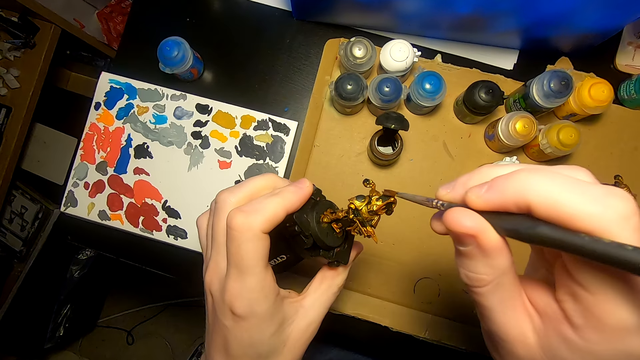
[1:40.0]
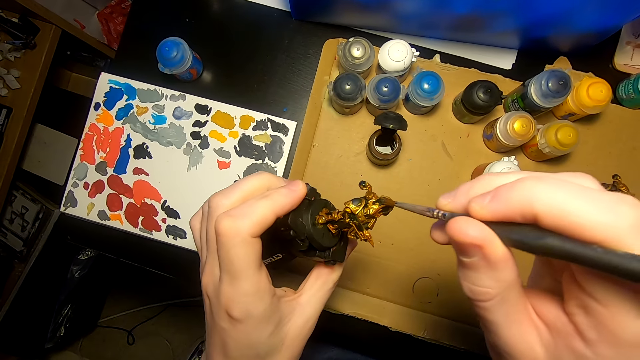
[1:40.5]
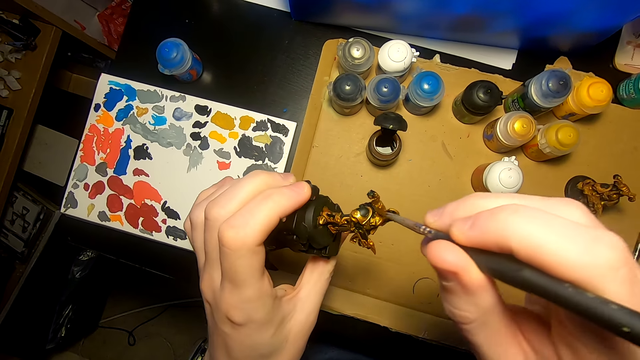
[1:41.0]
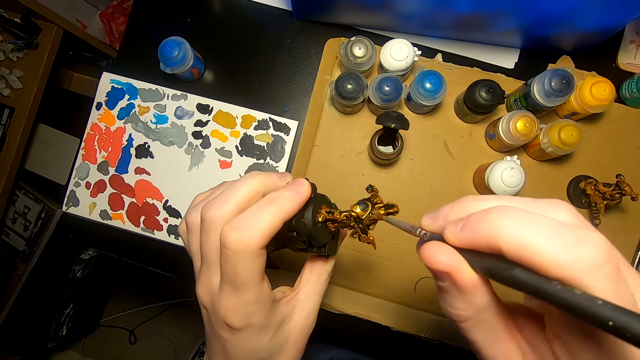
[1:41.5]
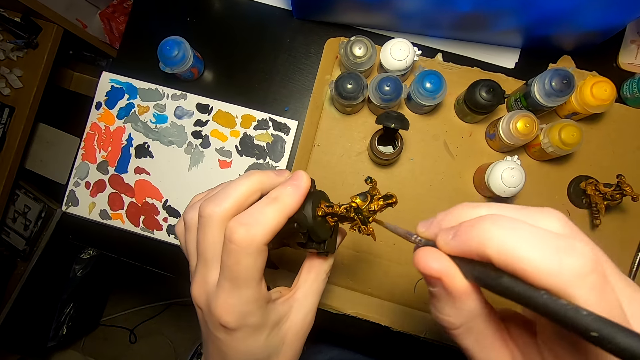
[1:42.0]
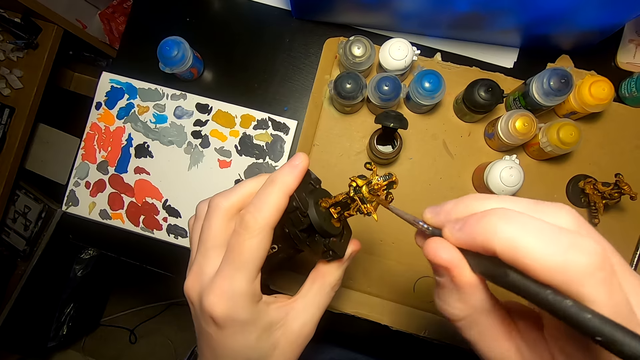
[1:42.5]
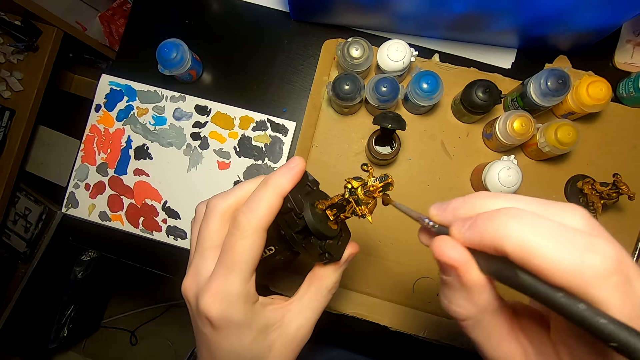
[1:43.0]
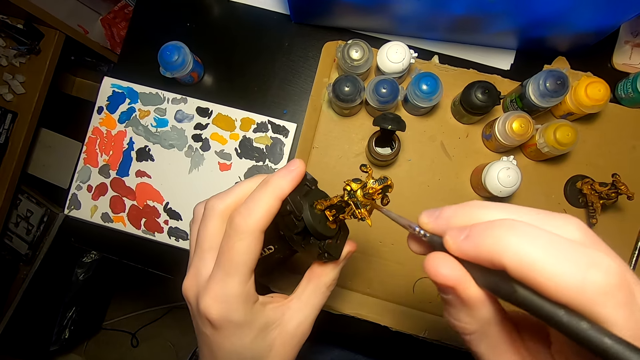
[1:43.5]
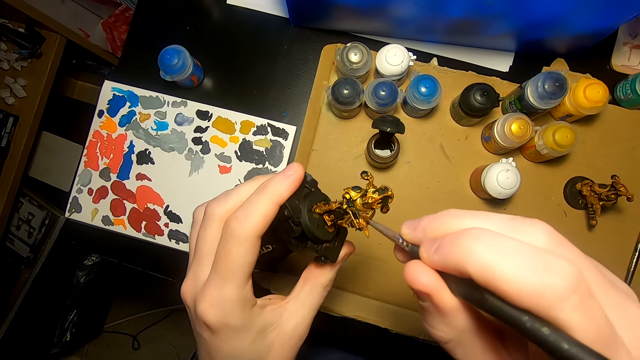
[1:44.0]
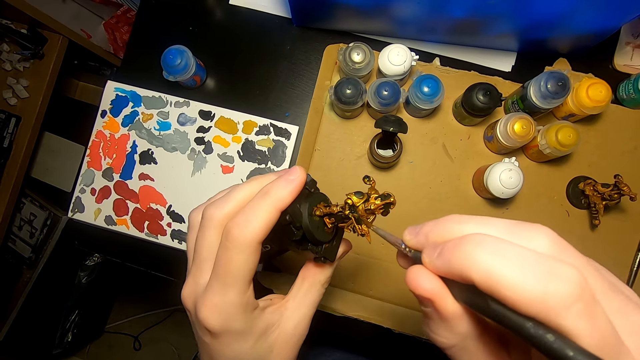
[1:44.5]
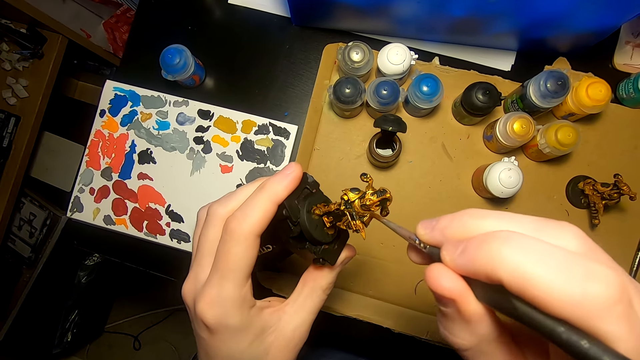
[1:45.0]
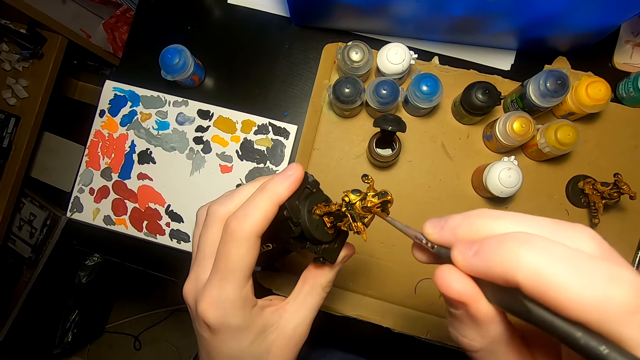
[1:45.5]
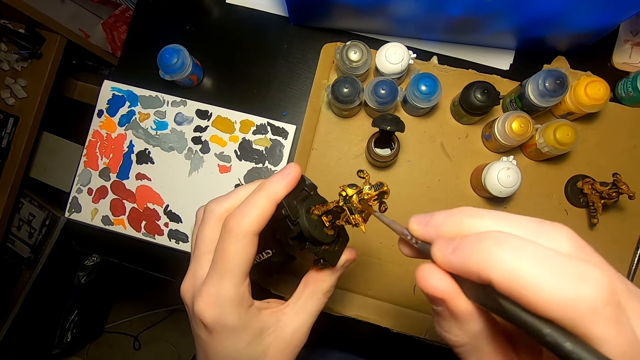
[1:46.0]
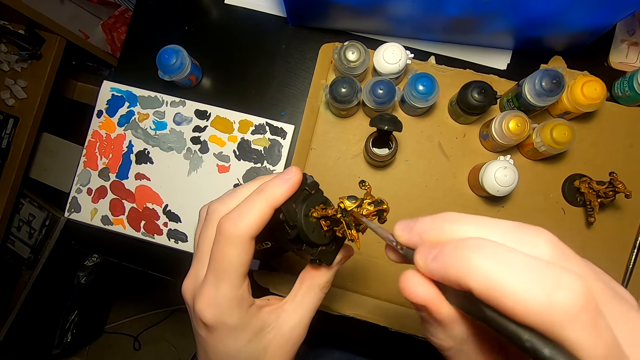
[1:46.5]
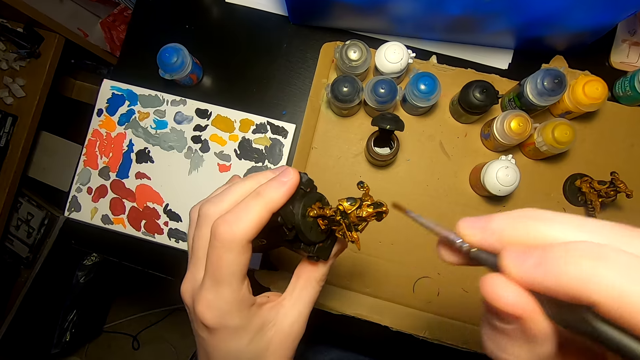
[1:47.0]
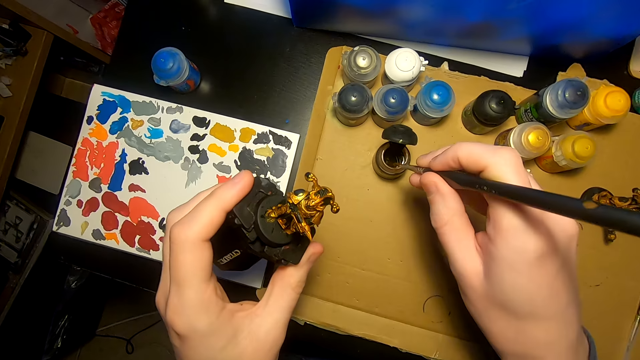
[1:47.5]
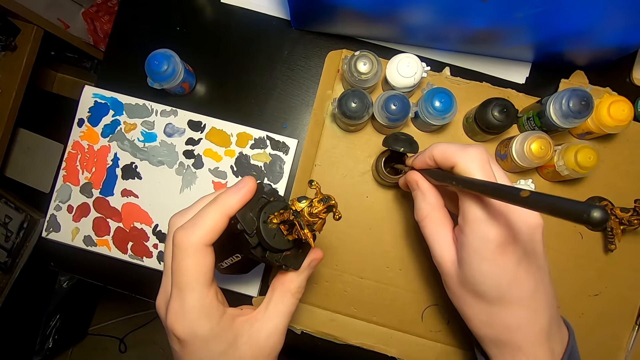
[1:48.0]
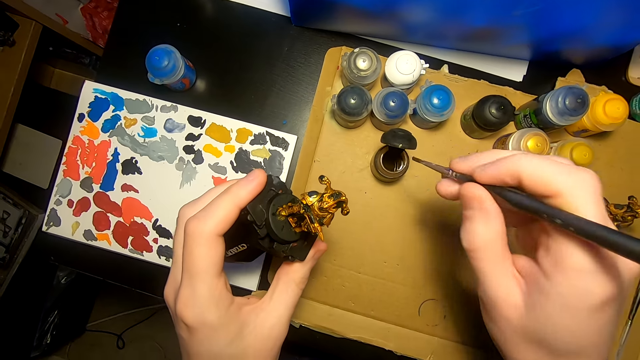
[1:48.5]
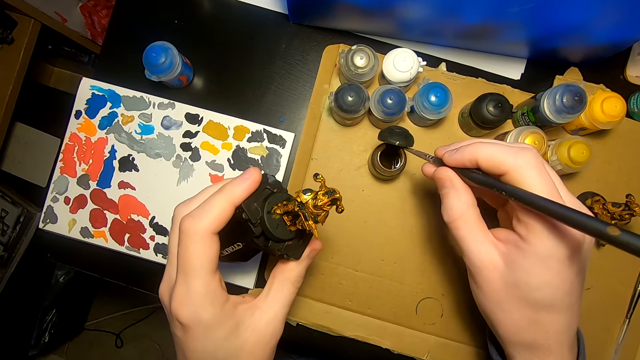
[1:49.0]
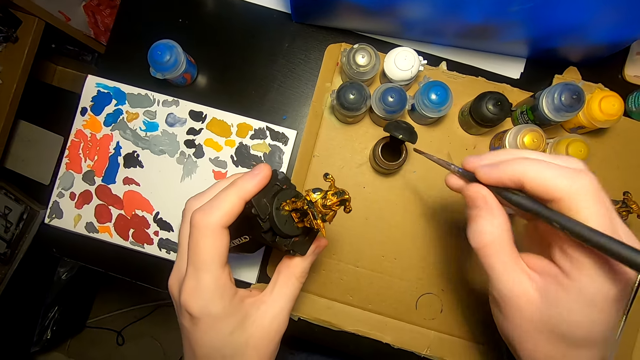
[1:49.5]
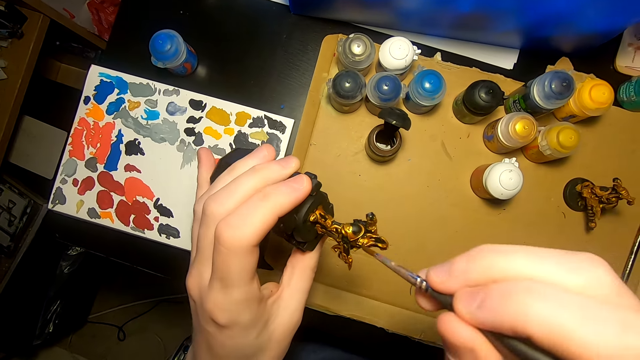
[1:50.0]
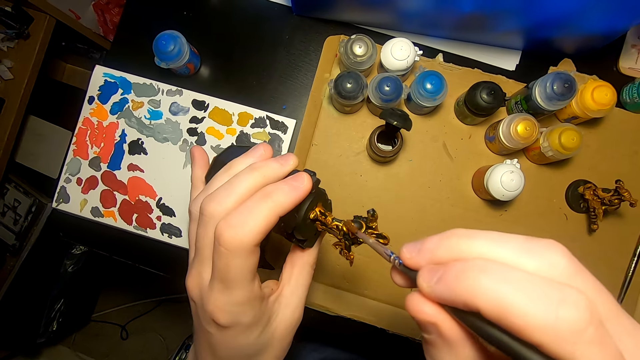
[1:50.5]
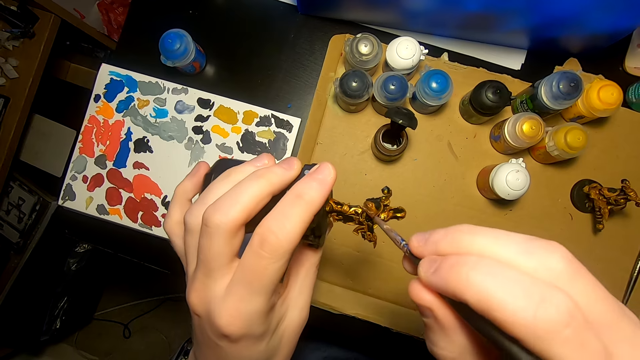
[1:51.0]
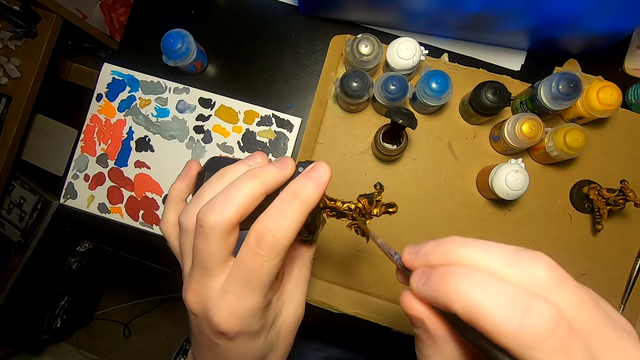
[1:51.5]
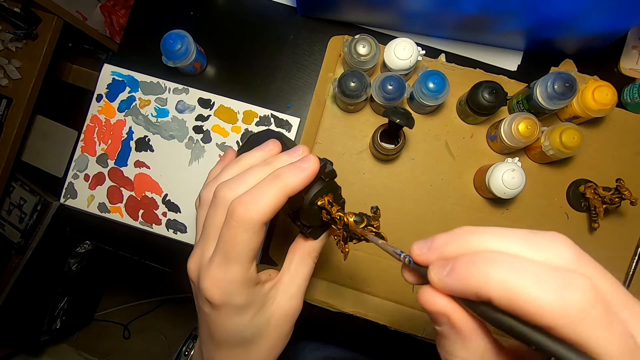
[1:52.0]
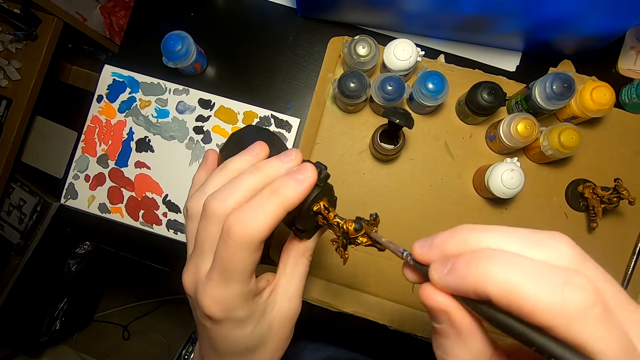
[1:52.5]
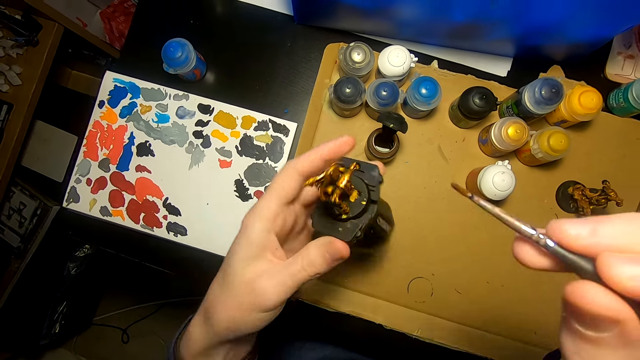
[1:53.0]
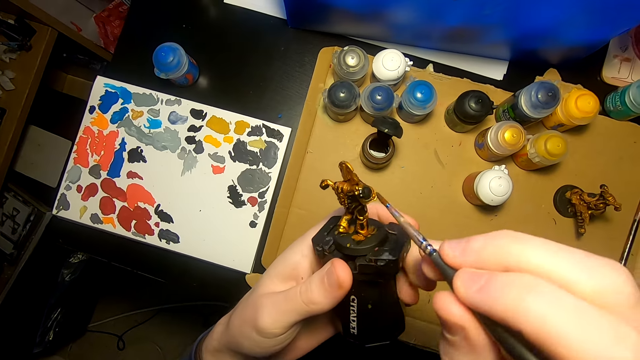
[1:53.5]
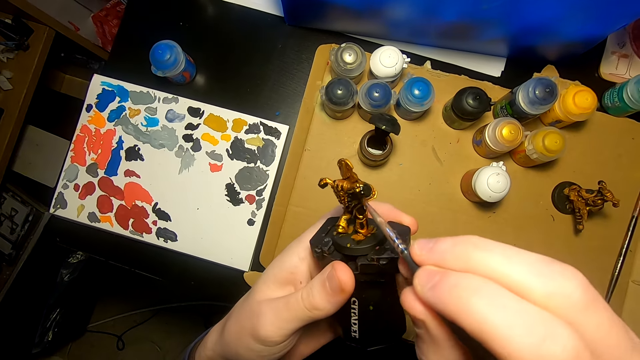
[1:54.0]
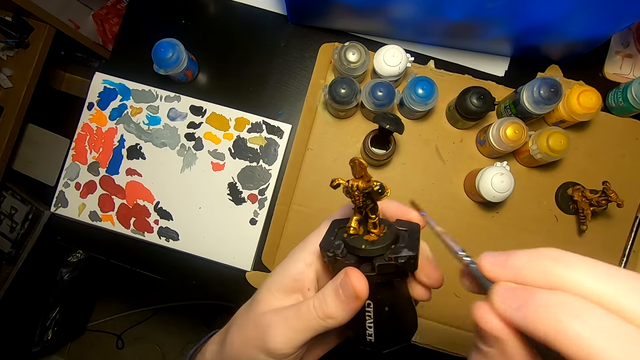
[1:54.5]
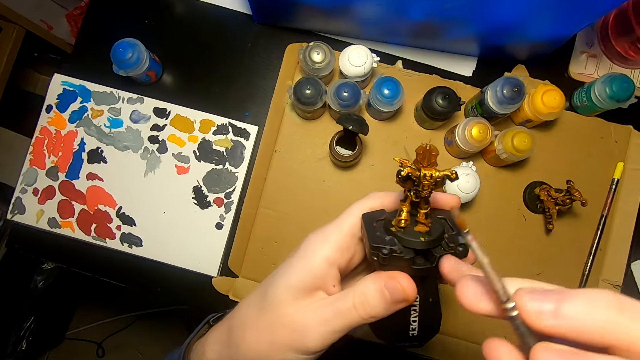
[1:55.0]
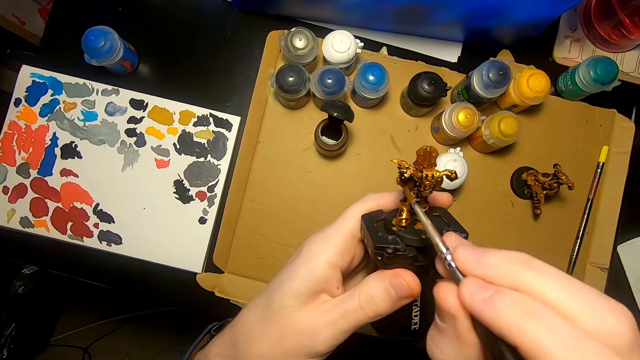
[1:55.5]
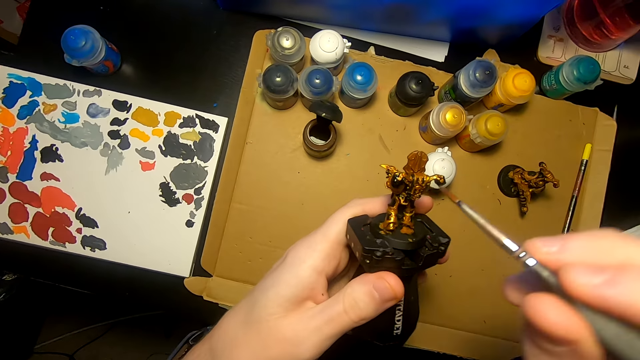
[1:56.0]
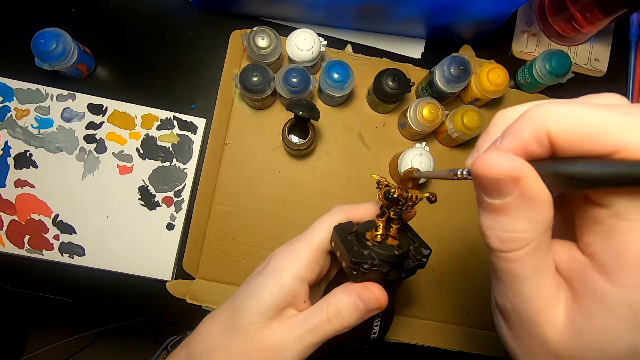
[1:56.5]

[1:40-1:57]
The camera wearer dips the painting brush in the paints. They paint the model sculpture with the painting brush.

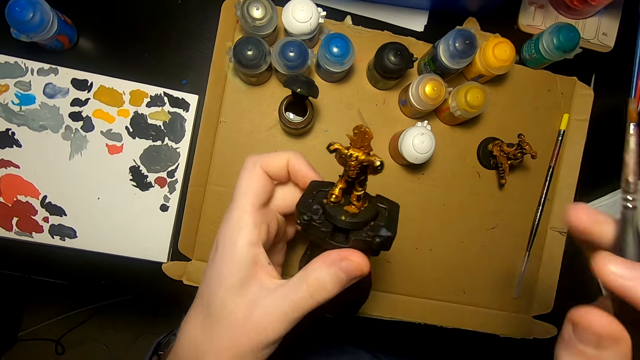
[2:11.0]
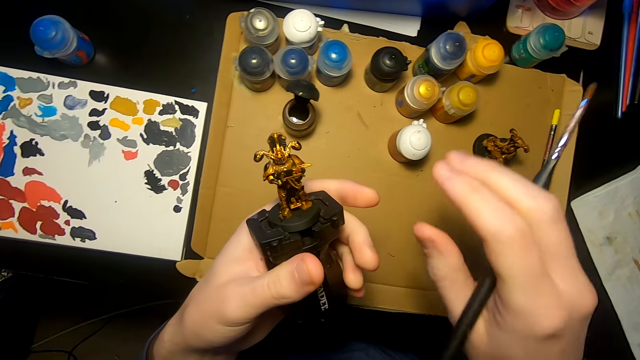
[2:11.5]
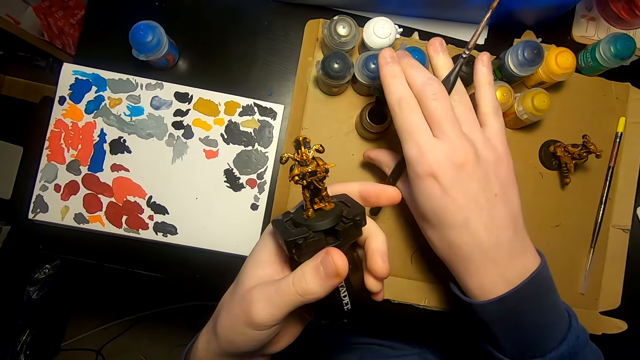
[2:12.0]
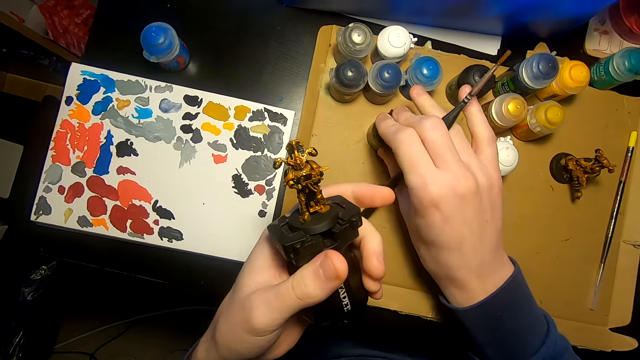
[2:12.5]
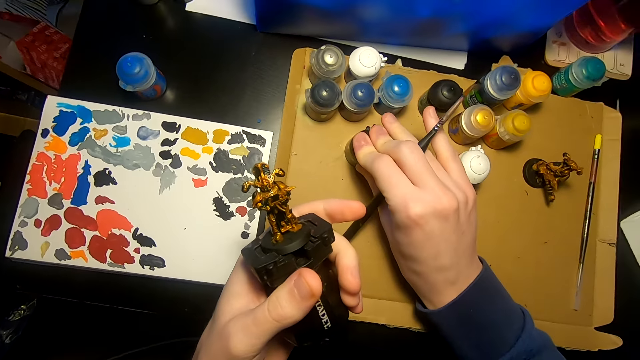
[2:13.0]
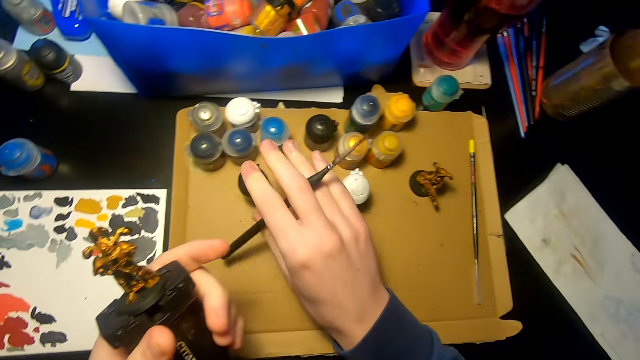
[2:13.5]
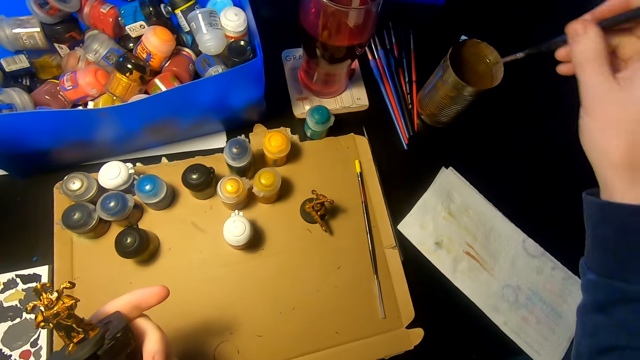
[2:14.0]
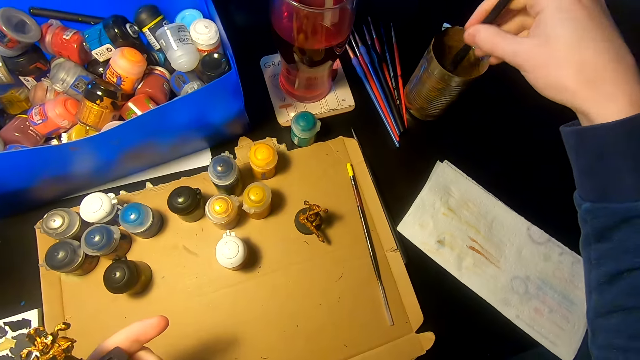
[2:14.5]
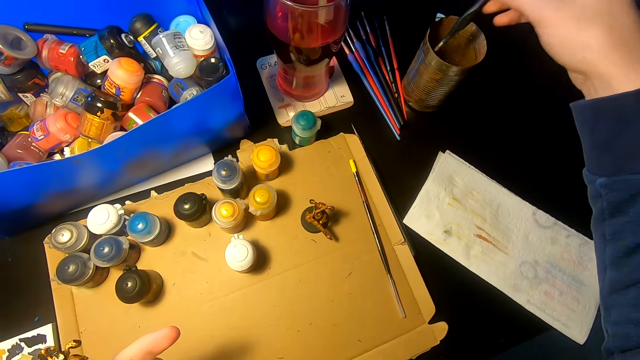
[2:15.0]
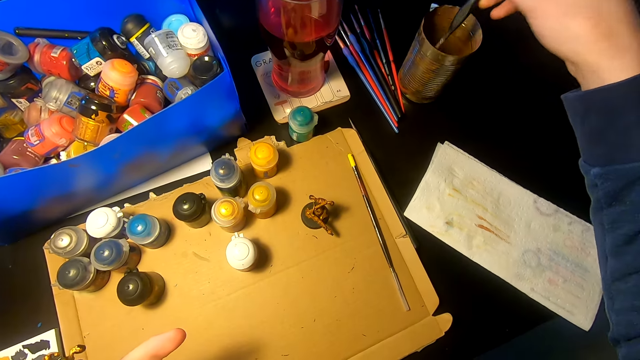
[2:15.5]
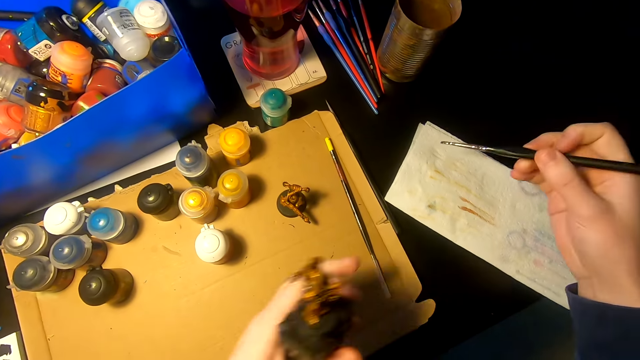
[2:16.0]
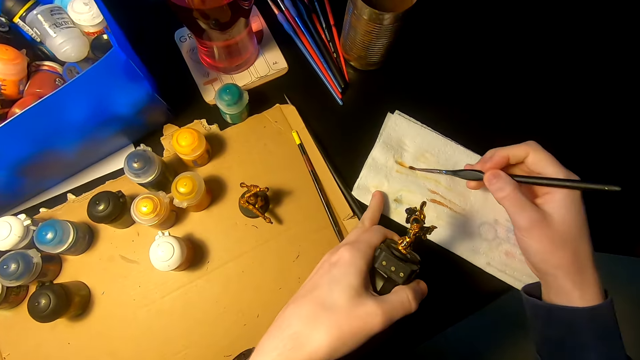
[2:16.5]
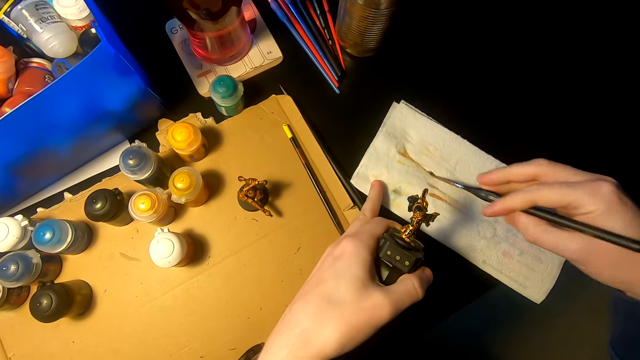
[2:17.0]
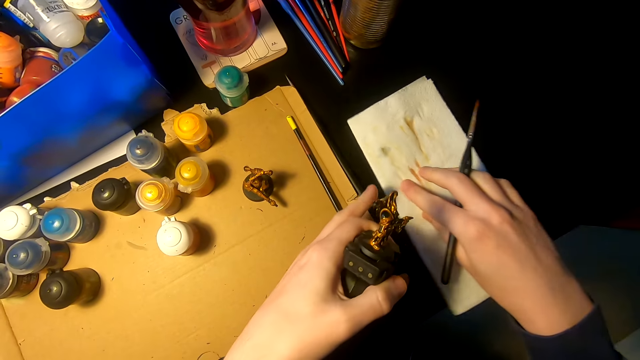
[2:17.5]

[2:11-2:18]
The camera wearer closes a bottle of paints with a lid. They dip the painting brush in the paints or water. They wipe the painting brush on a piece of paper.
